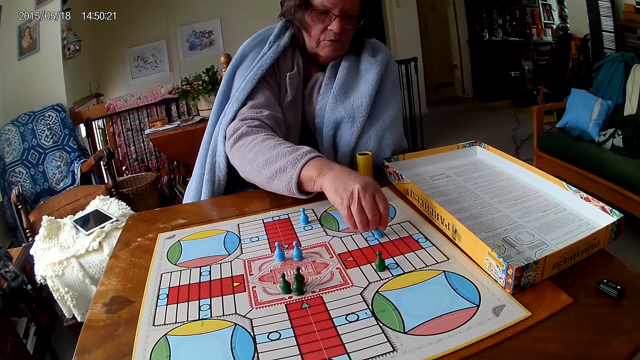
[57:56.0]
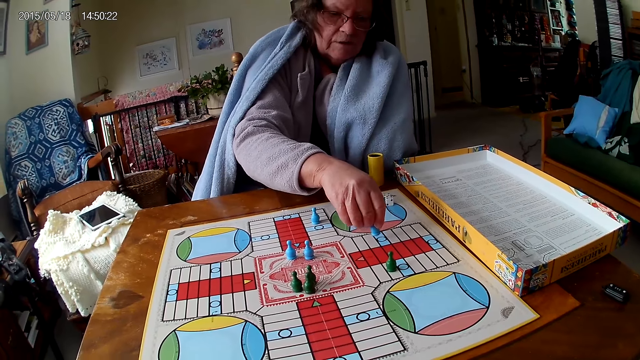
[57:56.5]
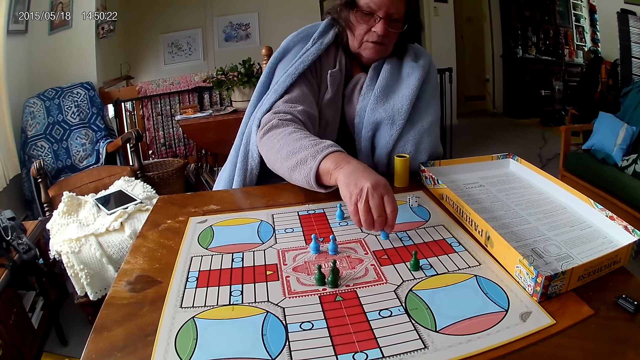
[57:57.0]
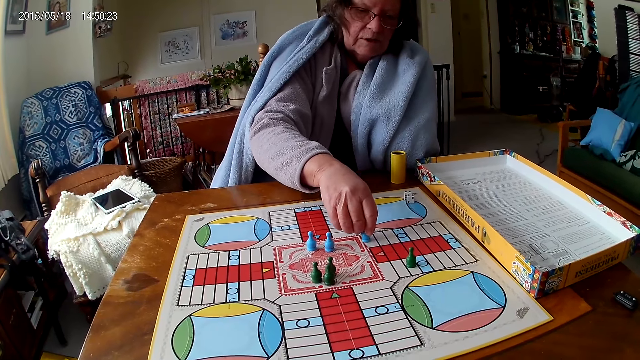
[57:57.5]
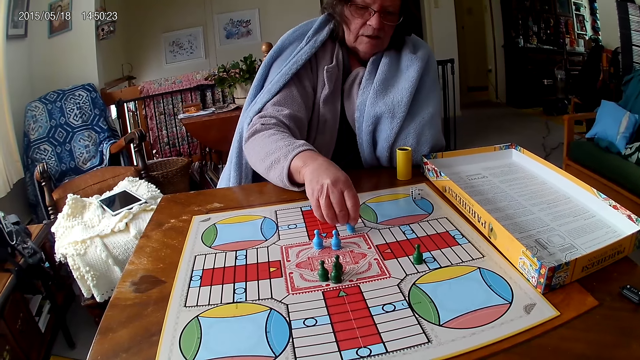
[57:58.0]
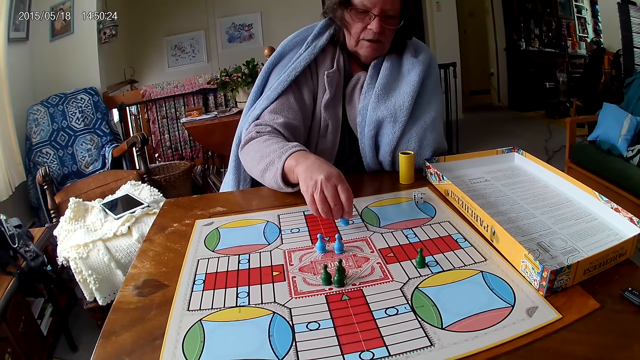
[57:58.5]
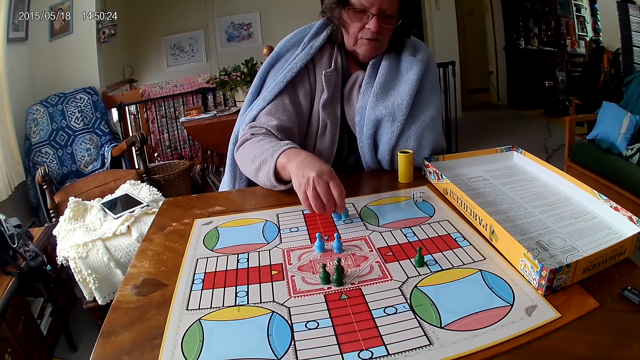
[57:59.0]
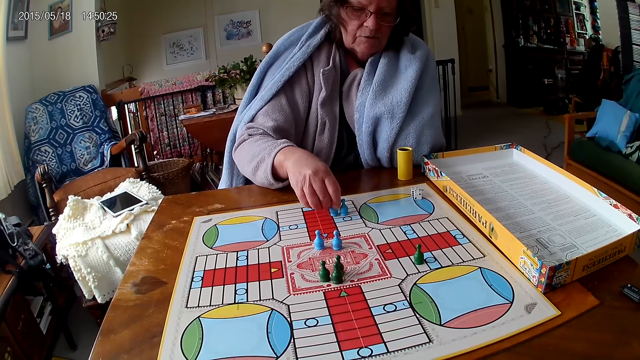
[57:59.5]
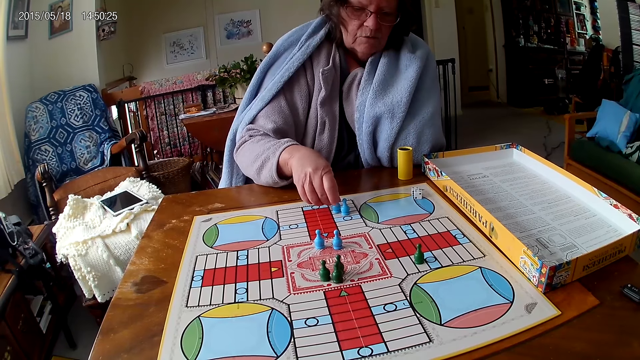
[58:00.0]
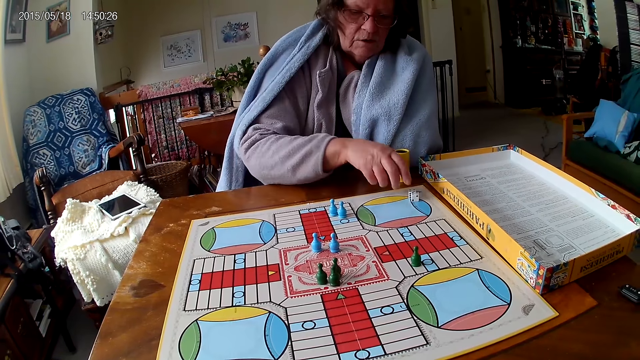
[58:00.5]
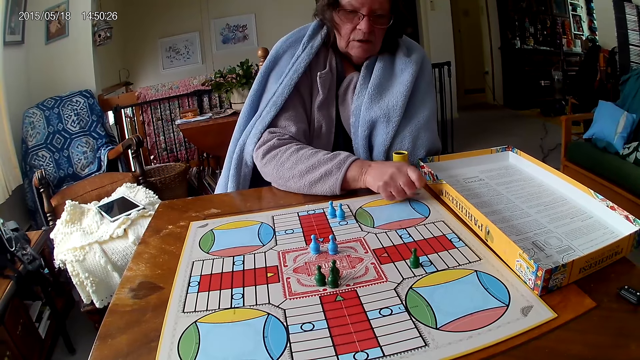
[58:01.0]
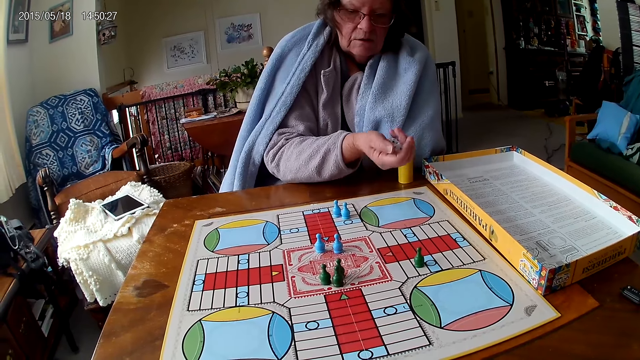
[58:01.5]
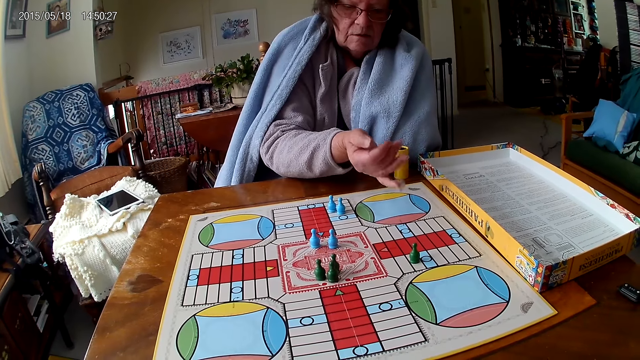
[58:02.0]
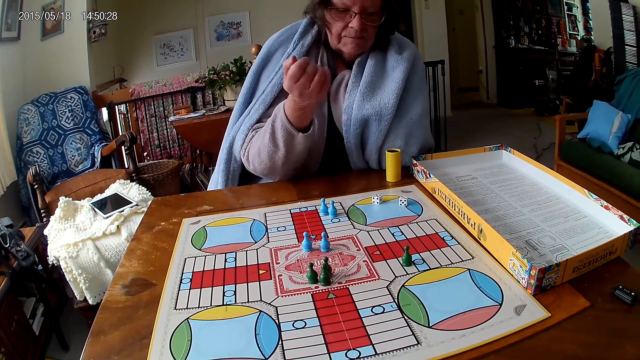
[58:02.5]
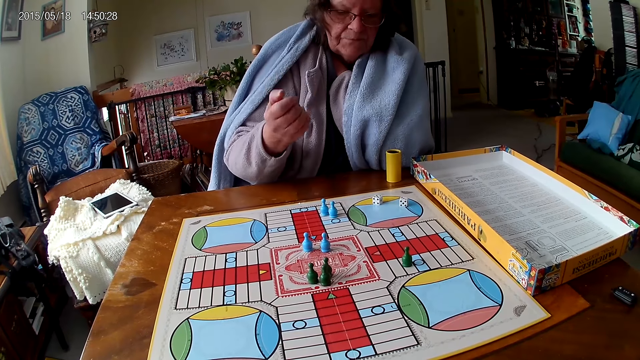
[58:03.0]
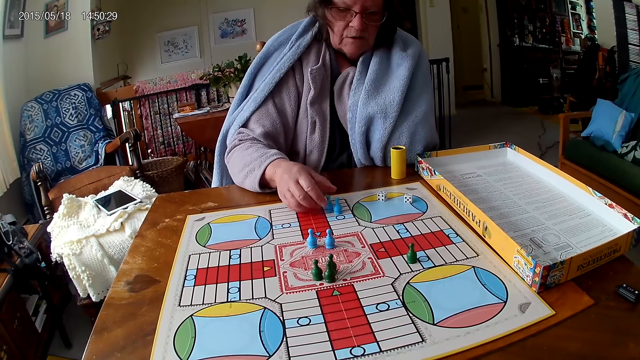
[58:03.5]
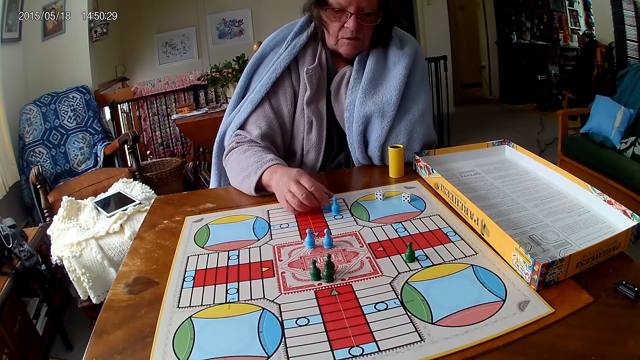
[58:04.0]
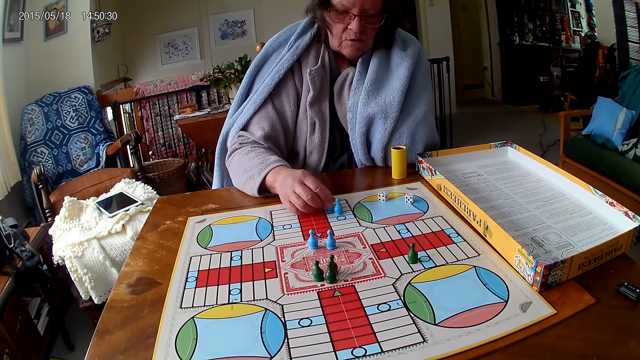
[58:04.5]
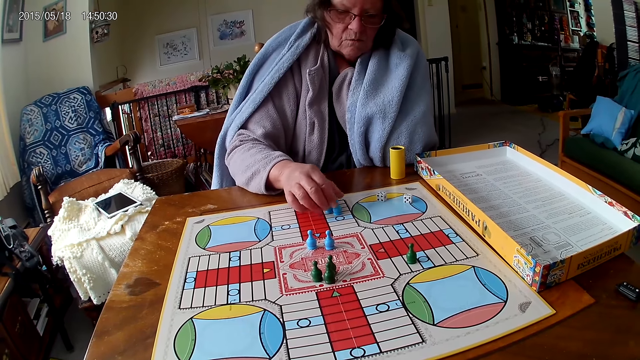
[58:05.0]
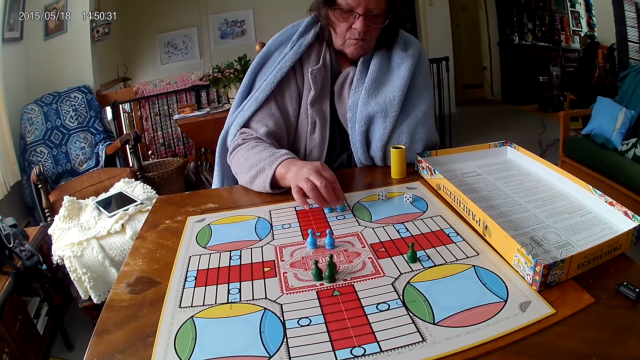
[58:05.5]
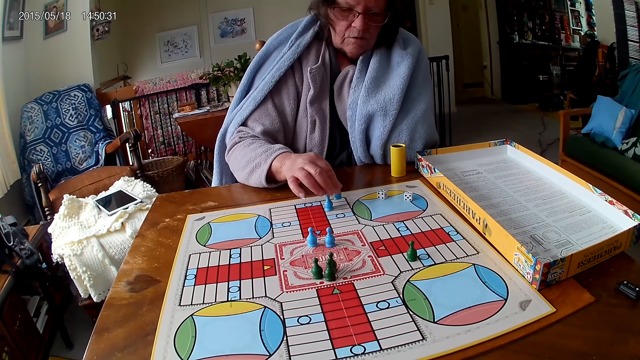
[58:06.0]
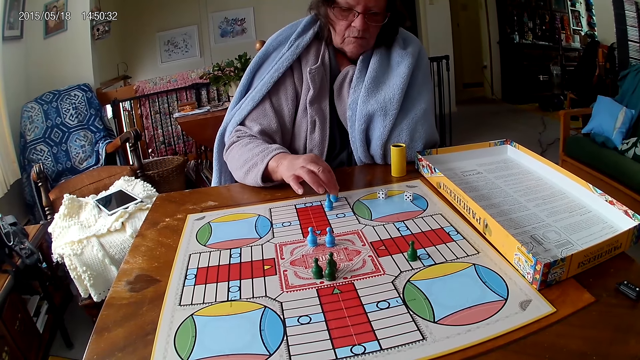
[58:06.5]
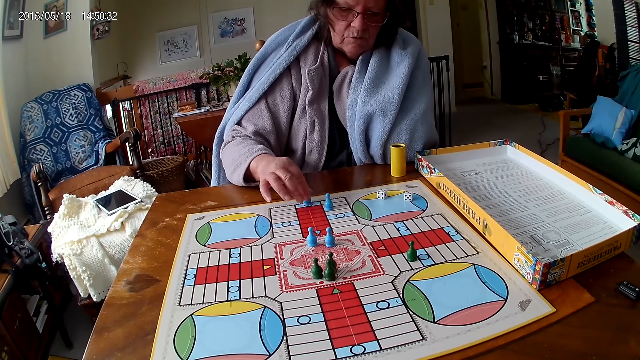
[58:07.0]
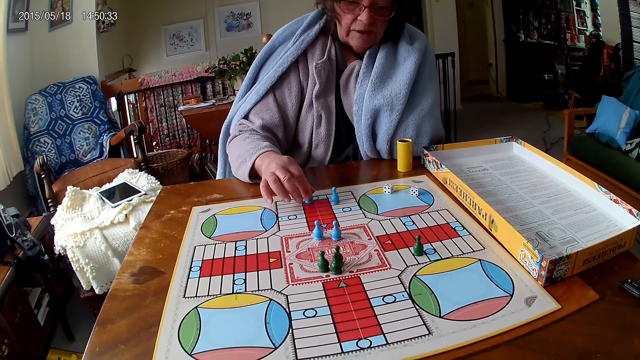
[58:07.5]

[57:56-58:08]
A woman packs the ludo tokens from the ludo game on the table with her right hand. She picks the dice, shakes the dice in her right hand, and pours the dice in her right hand on the ludo game. She touches the ludo token from the ludo game with her right hand, moves a pawn, and counts the tiles on the ludo game on the table with ludo tokens in her right hand.

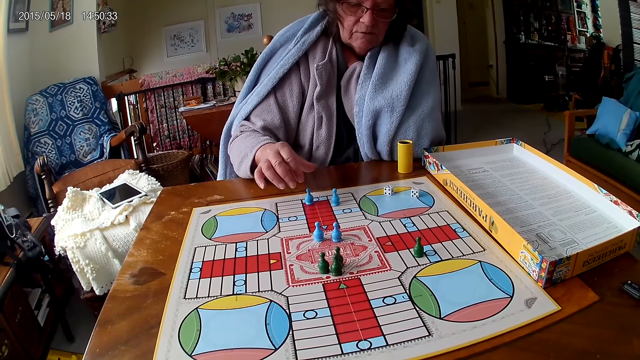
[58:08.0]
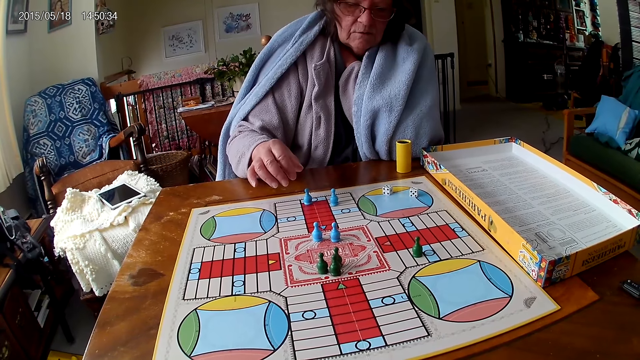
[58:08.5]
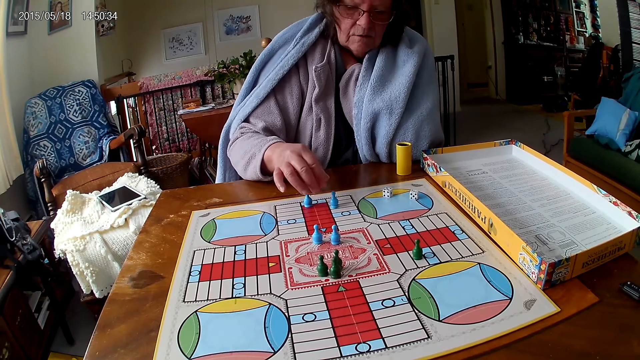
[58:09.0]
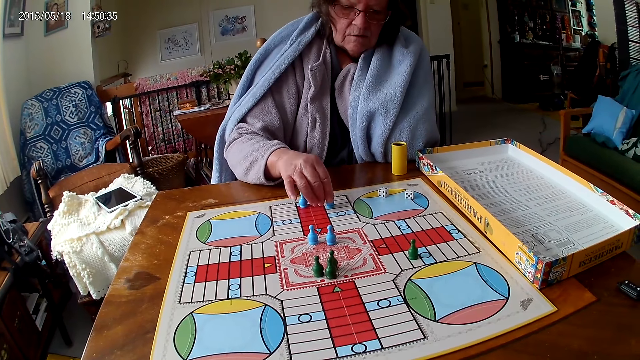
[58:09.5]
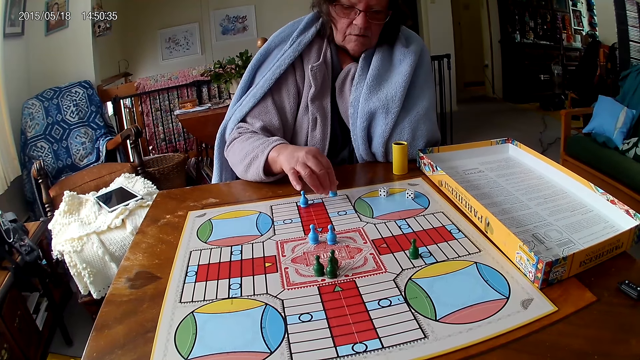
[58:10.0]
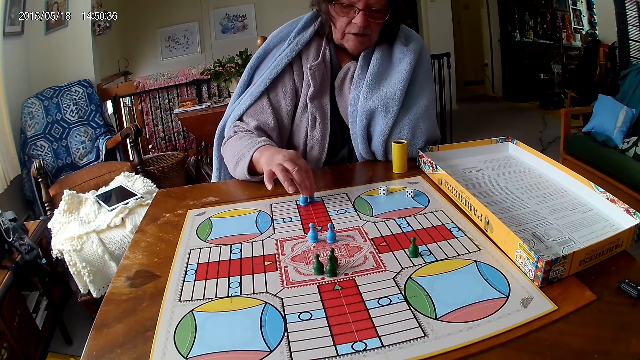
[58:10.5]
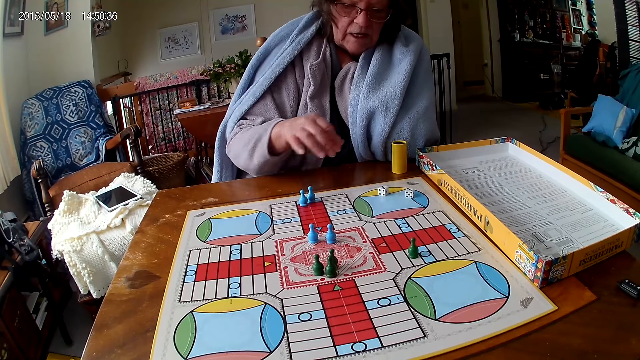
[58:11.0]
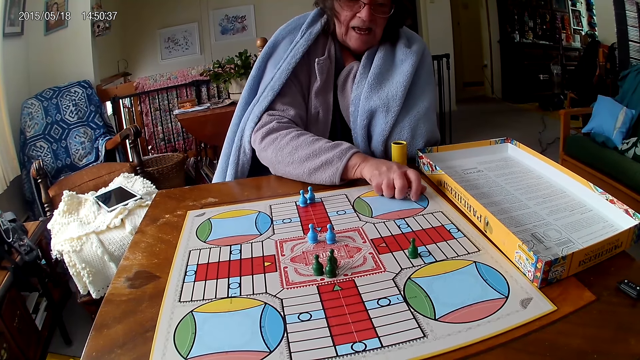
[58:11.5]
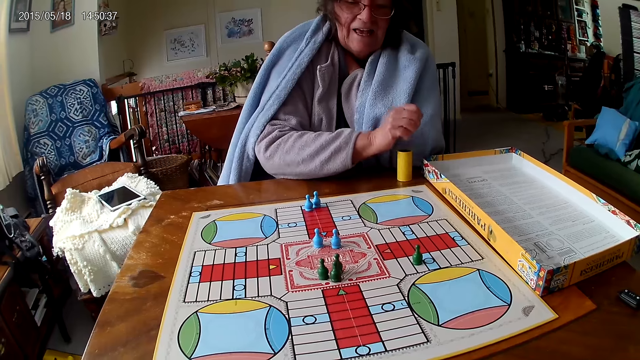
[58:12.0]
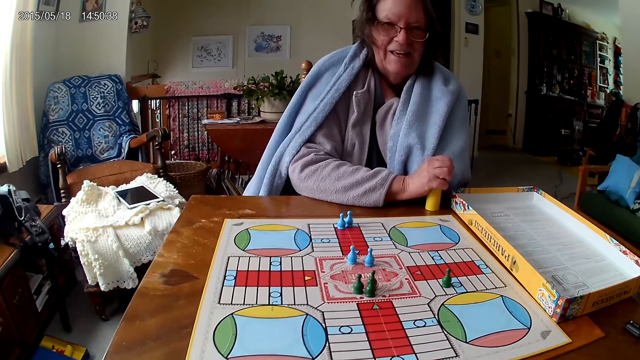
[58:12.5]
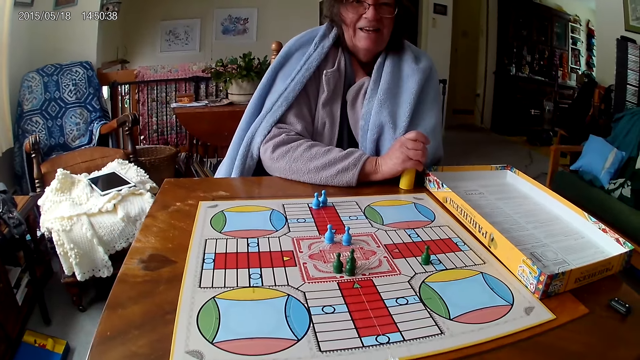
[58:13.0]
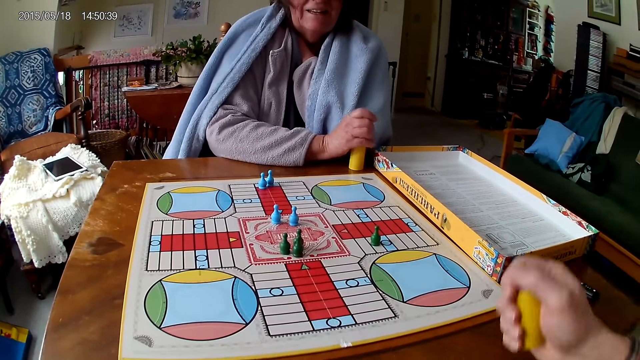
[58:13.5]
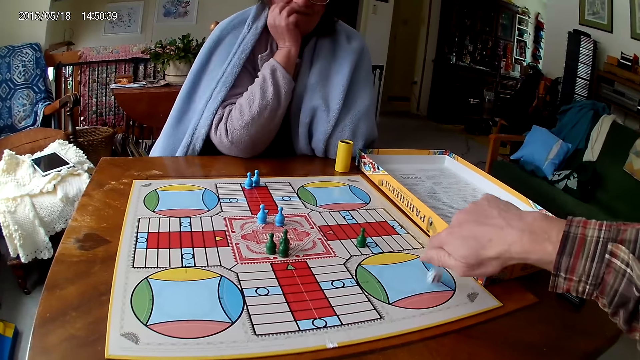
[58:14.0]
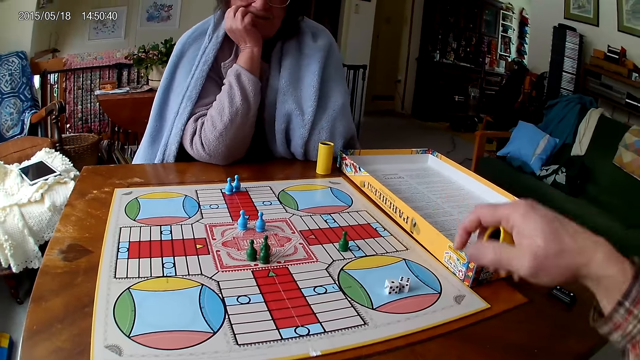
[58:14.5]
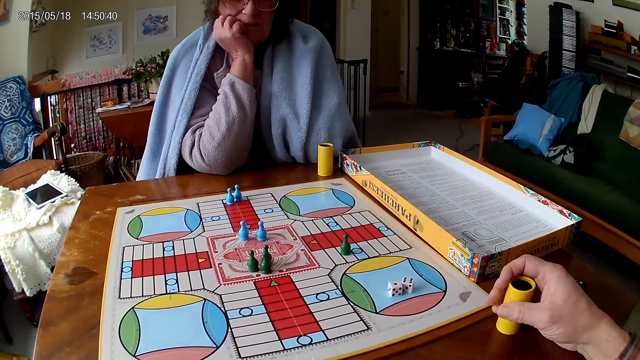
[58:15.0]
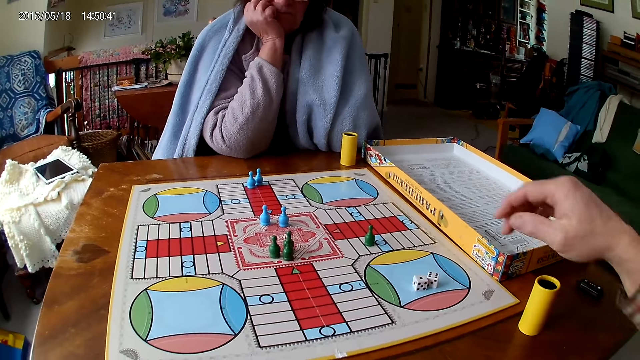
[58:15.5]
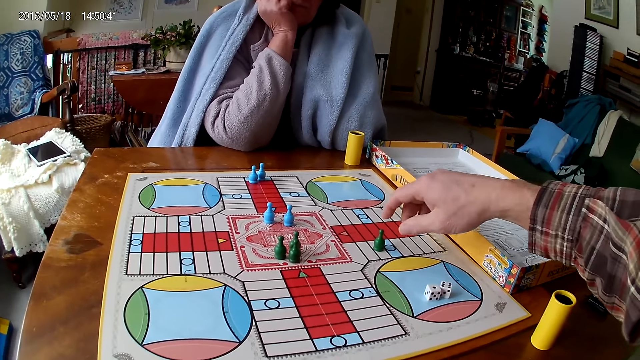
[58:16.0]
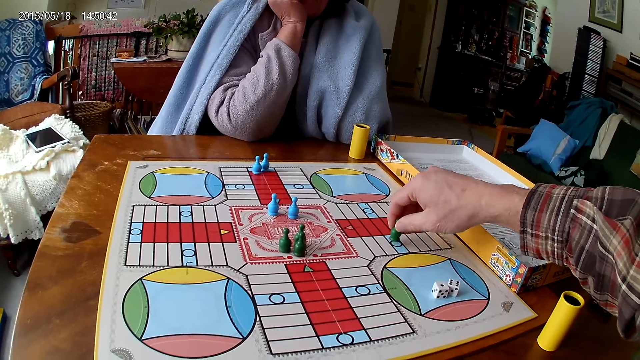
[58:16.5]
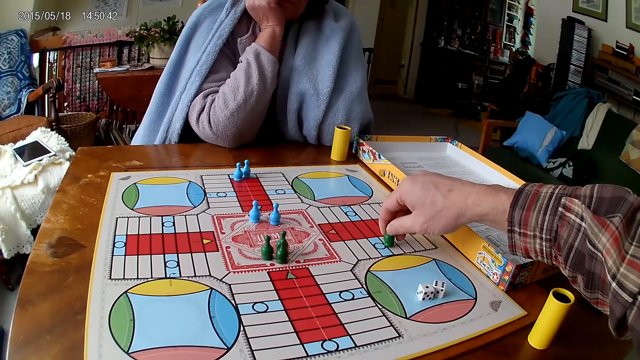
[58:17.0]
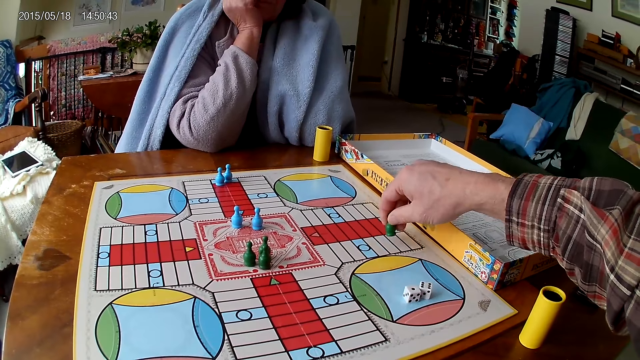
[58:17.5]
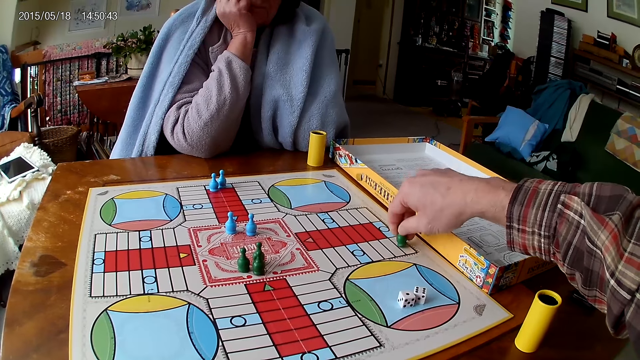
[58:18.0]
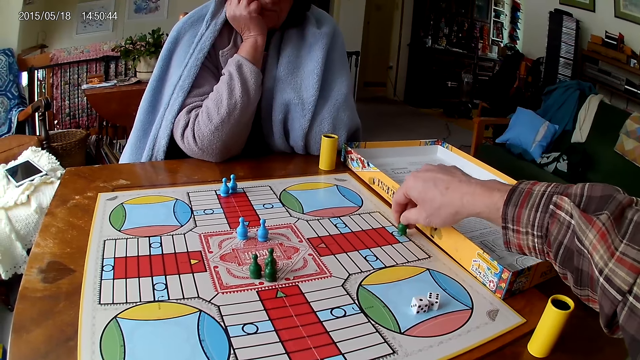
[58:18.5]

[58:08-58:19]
A woman counts the tiles on the ludo game on the table with ludo tokens in her right hand. She packs the dice from the ludo game on the table with her right hand, picks the dice, and puts the dice in the dice cup on the table with her right hand. The camera wearer shakes the dice cup in his right hand. He pours the dice in the dice cup on the ludo game with his right hand. He drops the dice cup on the table with his right hand. He counts the tiles on the ludo game on the table with ludo tokens in his right hand. He moves a pawn.
